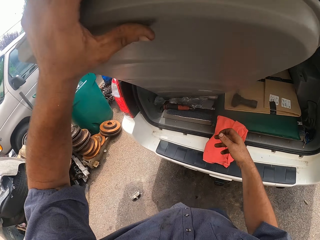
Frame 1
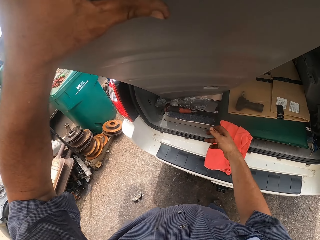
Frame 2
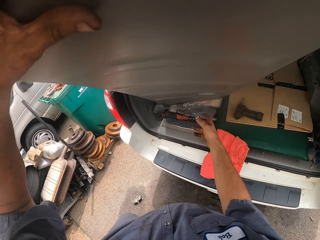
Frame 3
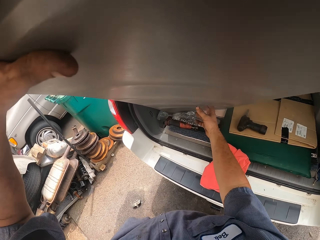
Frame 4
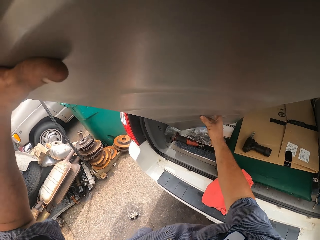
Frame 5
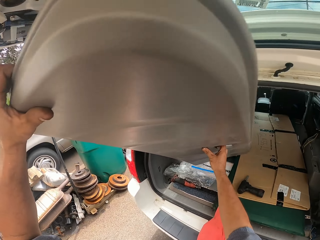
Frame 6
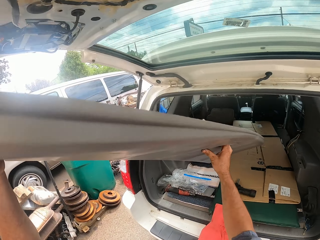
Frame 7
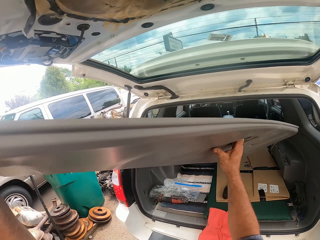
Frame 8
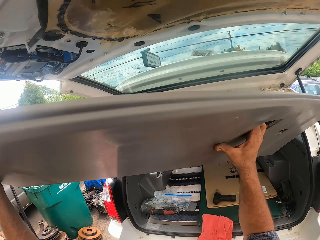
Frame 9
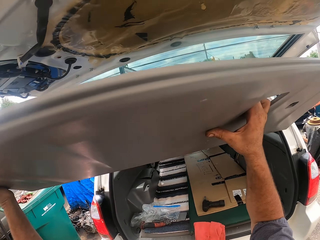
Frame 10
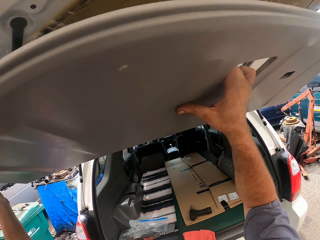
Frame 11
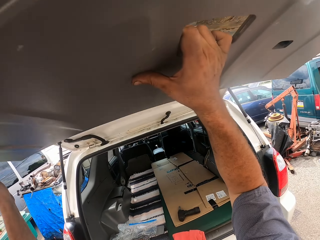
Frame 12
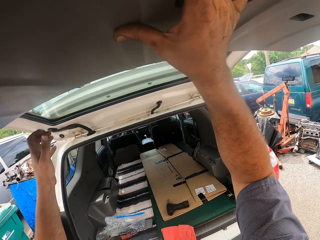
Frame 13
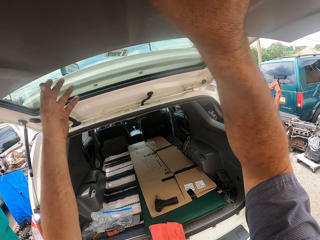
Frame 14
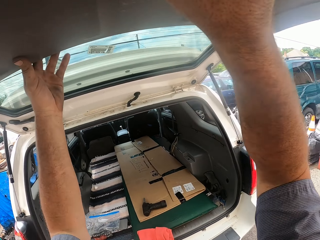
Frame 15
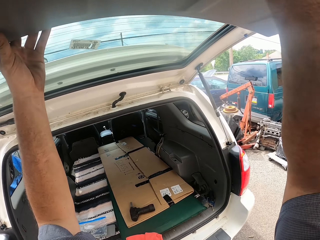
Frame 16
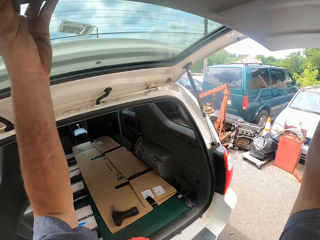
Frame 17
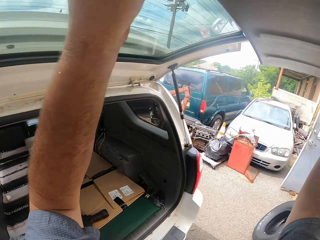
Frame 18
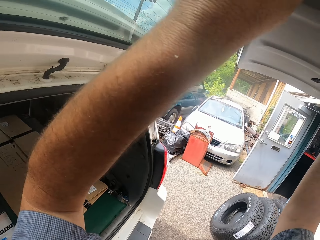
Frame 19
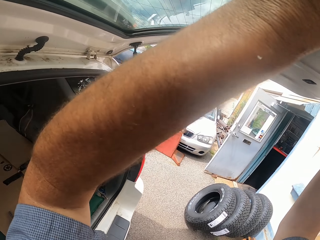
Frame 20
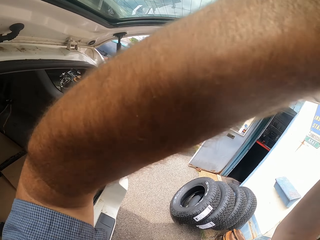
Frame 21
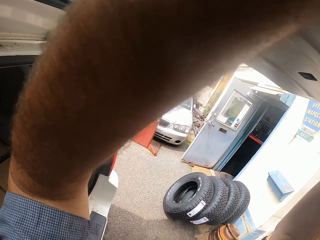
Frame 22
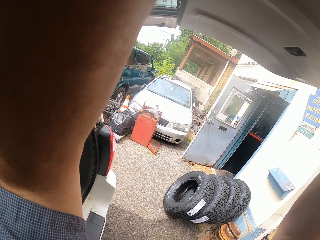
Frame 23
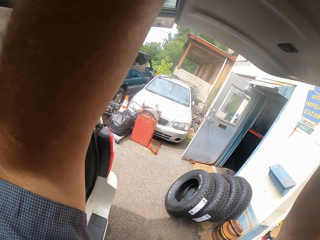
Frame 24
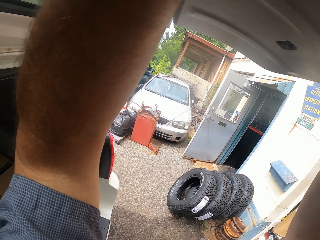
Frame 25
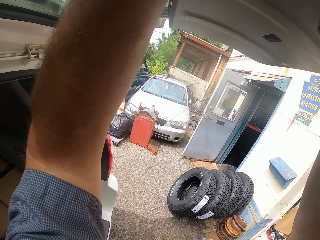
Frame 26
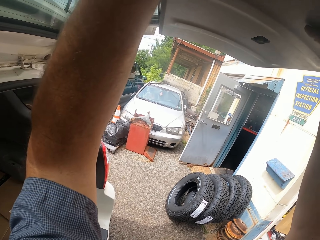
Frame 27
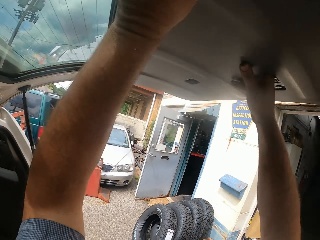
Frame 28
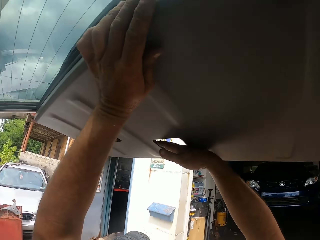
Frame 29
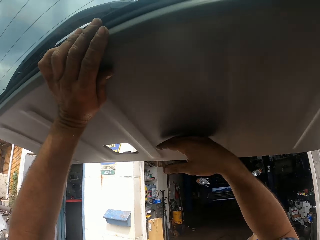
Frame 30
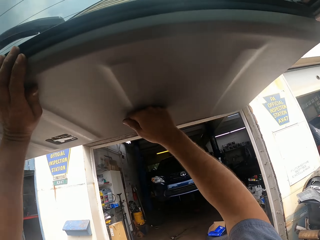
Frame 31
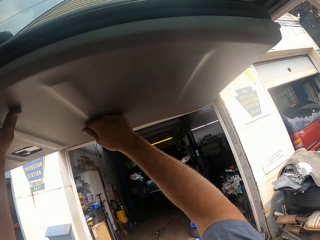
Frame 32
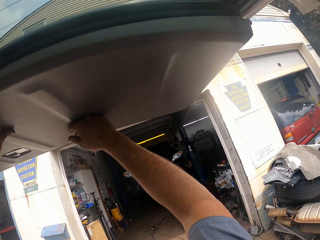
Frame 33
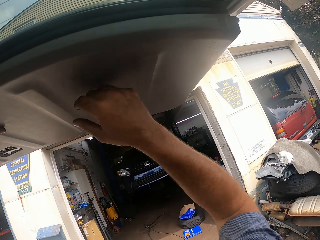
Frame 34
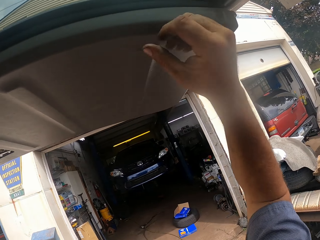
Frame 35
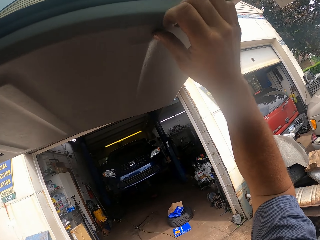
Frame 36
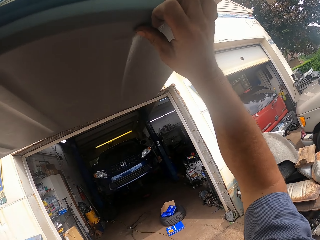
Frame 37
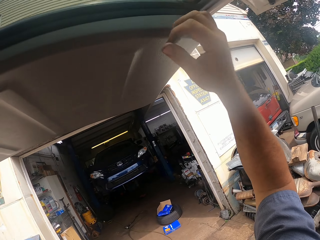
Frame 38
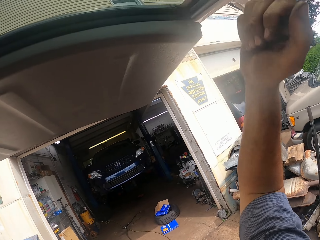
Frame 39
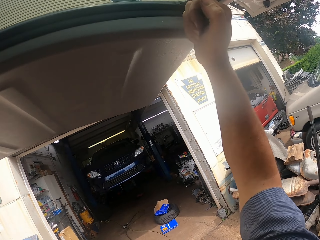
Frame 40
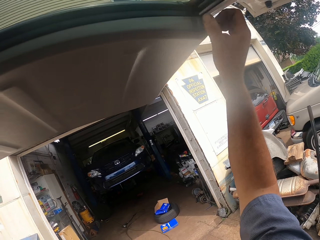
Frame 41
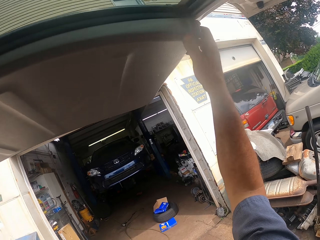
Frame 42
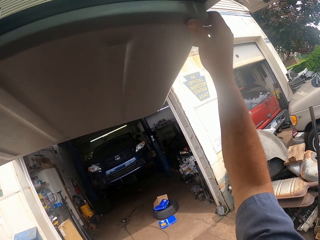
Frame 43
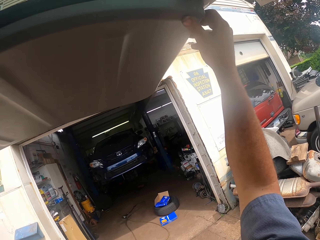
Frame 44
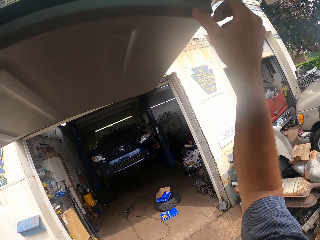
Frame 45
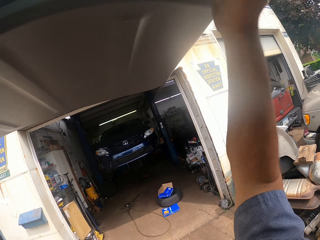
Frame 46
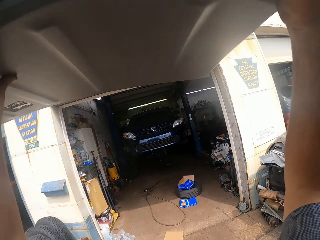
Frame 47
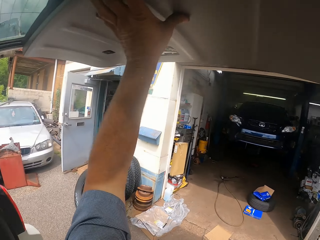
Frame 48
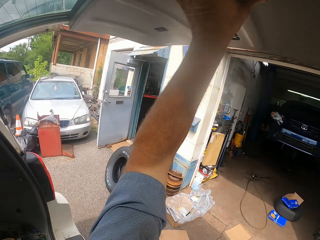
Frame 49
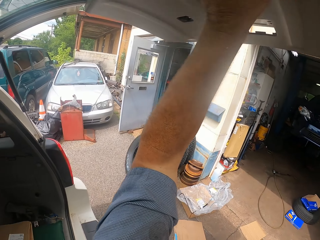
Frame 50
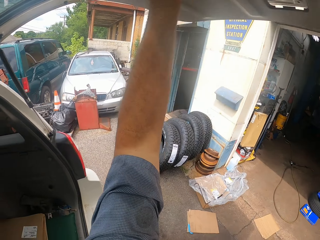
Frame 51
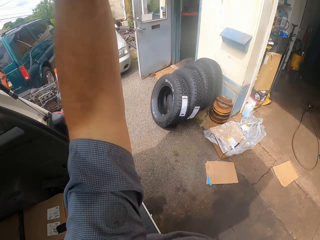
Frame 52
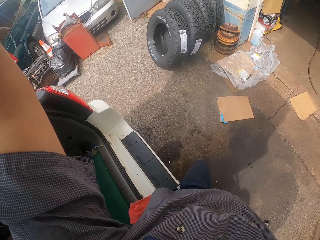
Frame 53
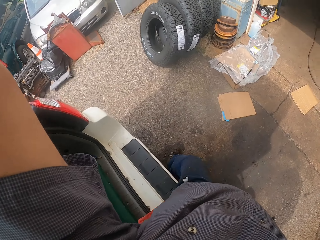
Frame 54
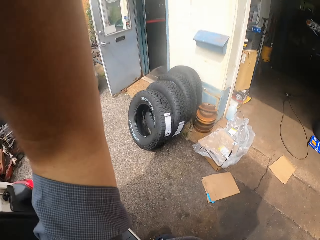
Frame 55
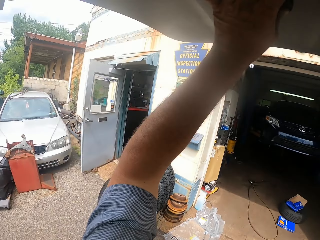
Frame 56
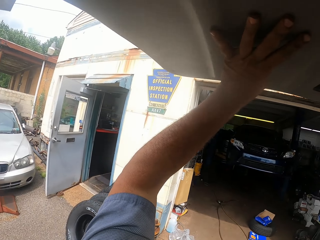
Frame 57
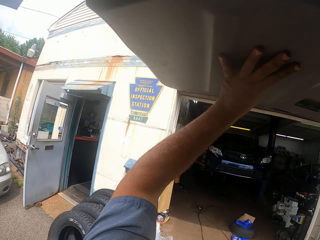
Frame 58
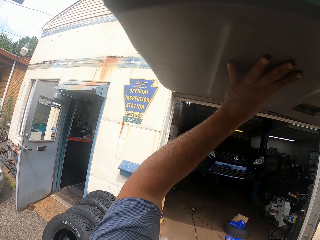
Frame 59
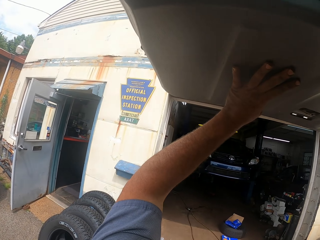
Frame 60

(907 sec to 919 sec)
The camera wearer holds something with both hands. They fix the cover on the door. They lift something with one hand. They touch something with one hand. They fix something on the car boot door. They hold something with one hand.

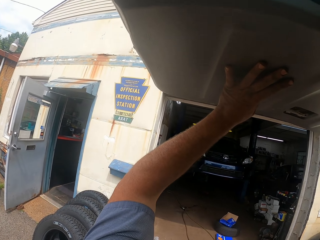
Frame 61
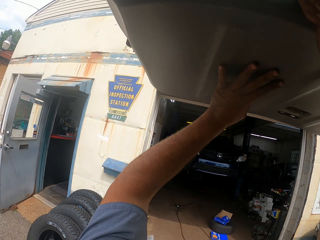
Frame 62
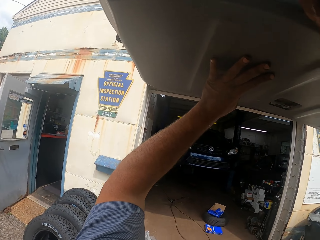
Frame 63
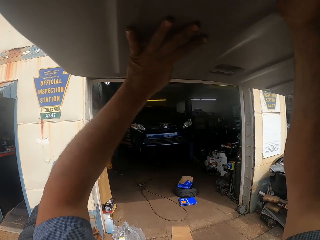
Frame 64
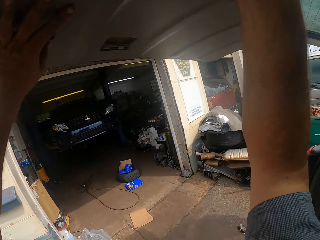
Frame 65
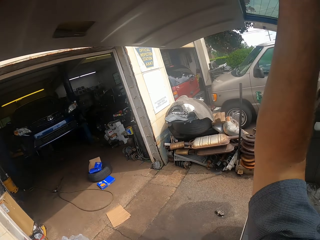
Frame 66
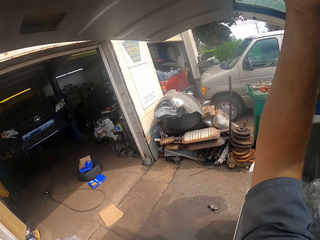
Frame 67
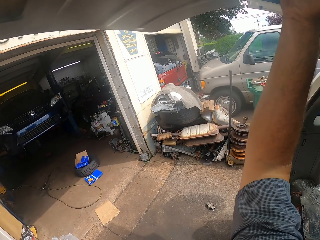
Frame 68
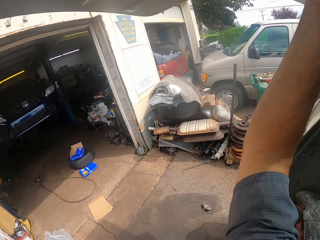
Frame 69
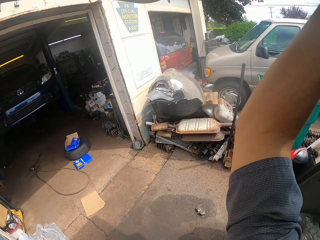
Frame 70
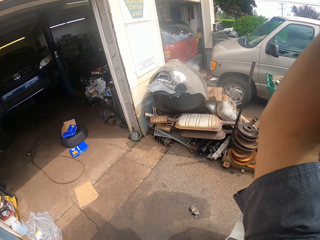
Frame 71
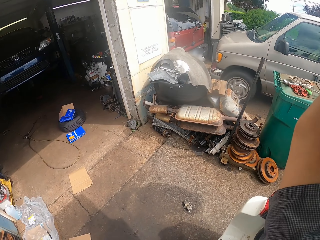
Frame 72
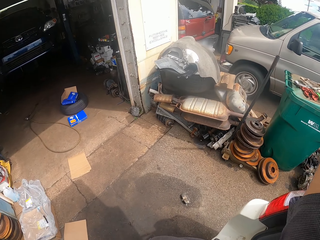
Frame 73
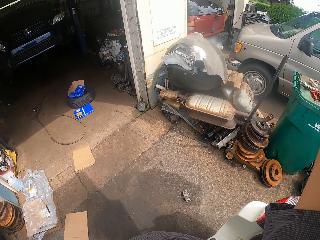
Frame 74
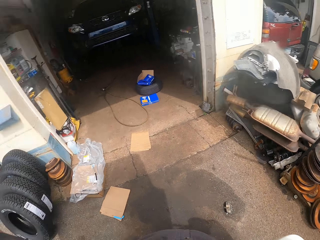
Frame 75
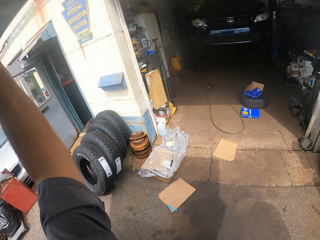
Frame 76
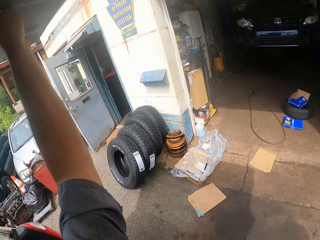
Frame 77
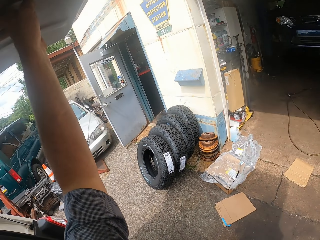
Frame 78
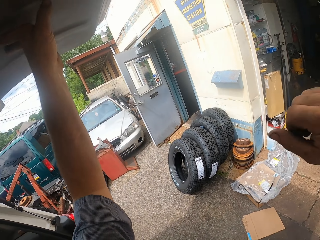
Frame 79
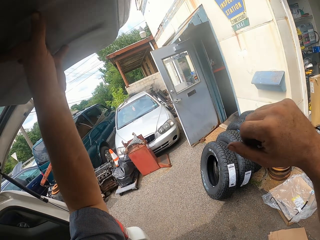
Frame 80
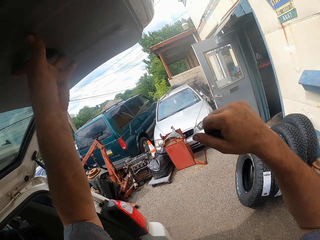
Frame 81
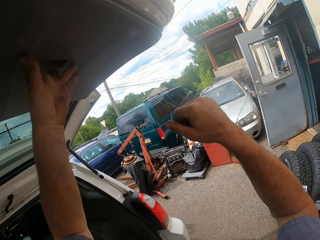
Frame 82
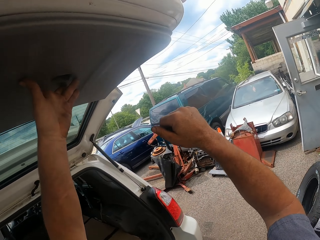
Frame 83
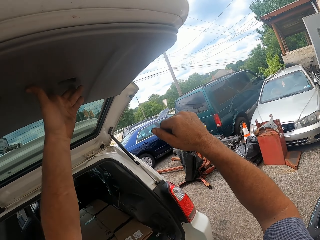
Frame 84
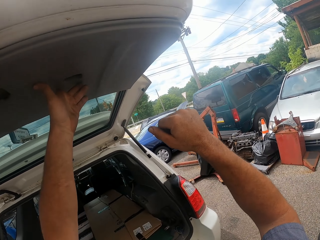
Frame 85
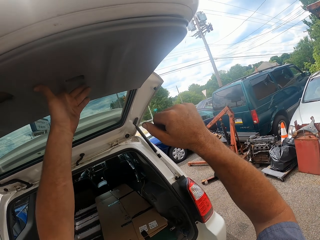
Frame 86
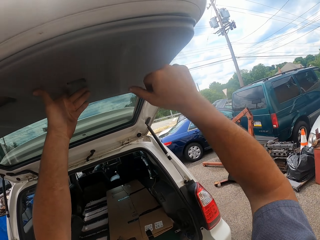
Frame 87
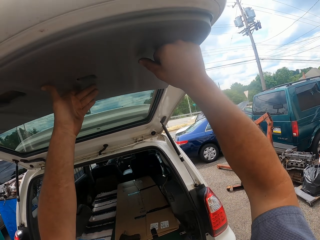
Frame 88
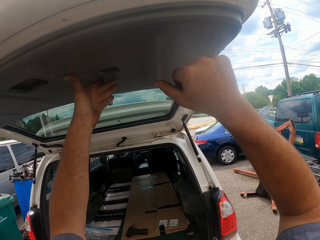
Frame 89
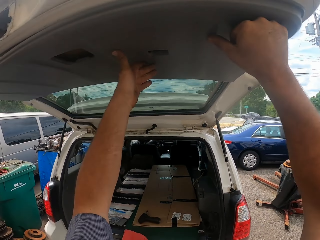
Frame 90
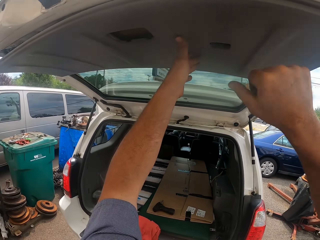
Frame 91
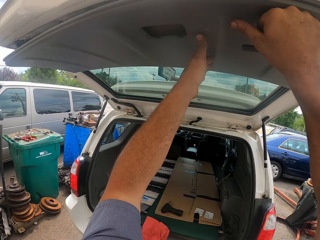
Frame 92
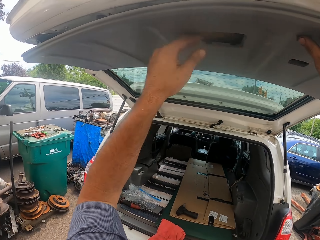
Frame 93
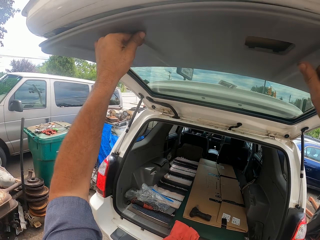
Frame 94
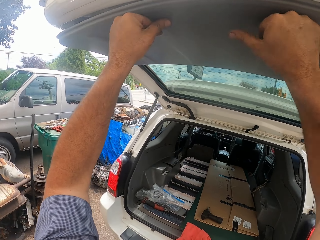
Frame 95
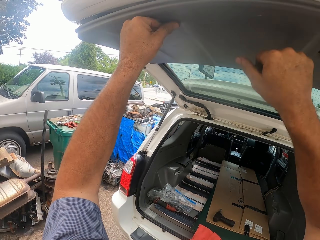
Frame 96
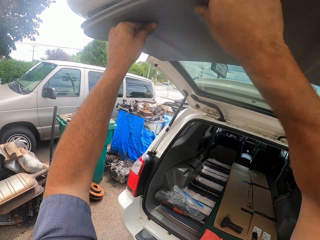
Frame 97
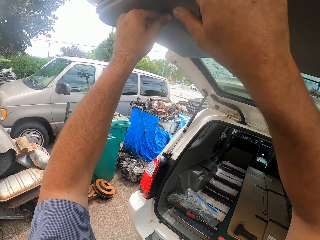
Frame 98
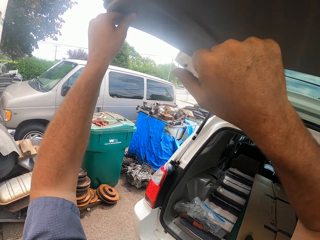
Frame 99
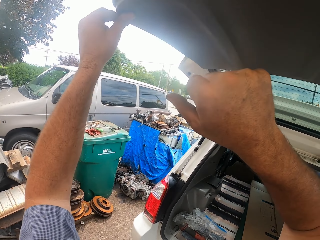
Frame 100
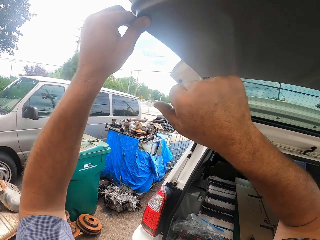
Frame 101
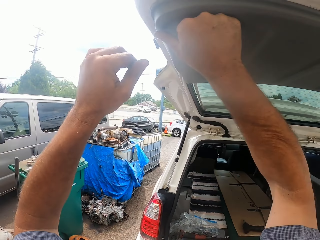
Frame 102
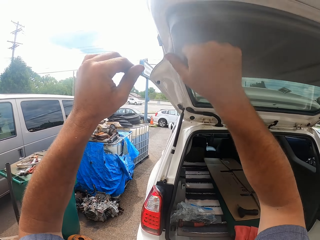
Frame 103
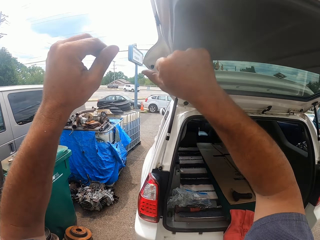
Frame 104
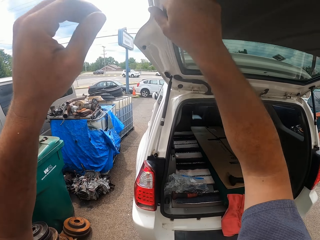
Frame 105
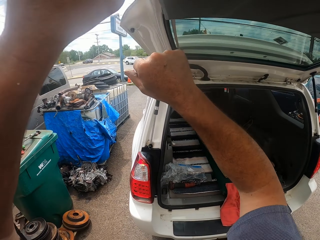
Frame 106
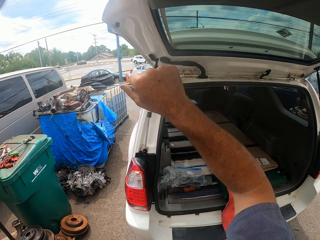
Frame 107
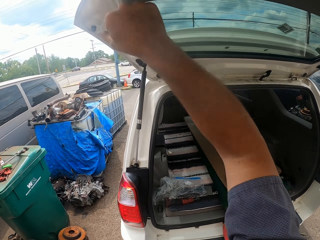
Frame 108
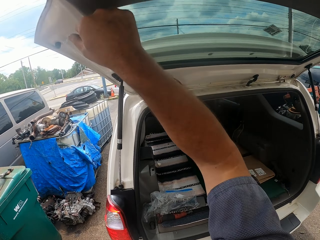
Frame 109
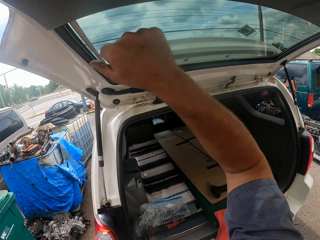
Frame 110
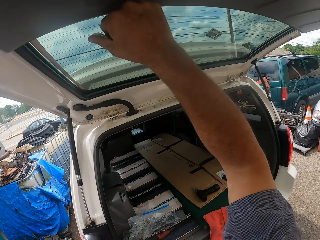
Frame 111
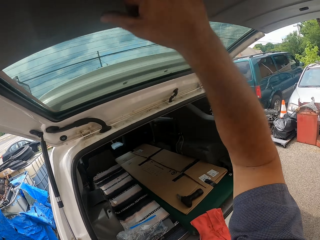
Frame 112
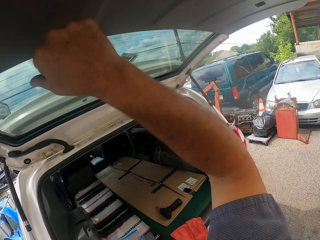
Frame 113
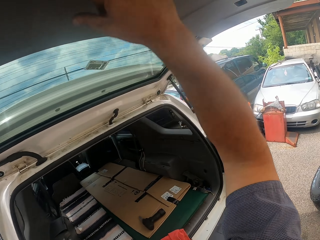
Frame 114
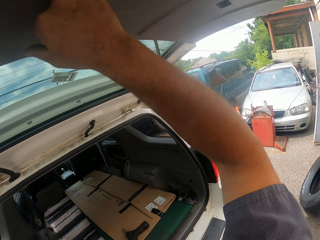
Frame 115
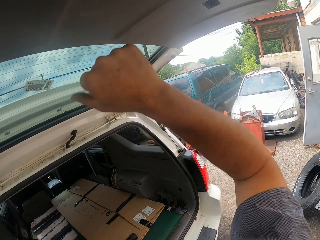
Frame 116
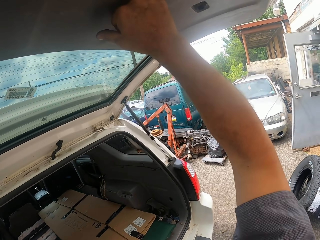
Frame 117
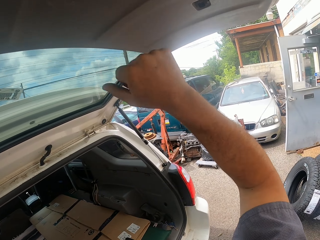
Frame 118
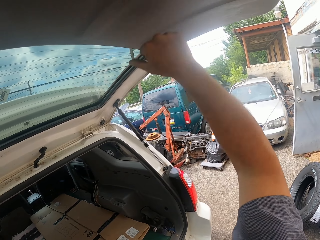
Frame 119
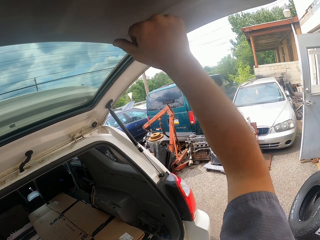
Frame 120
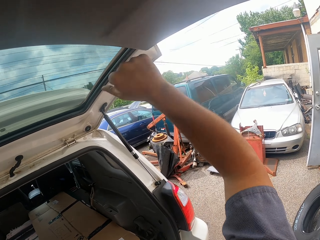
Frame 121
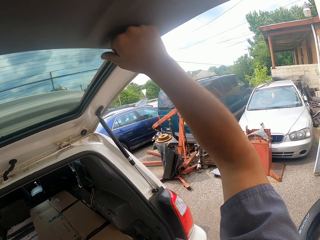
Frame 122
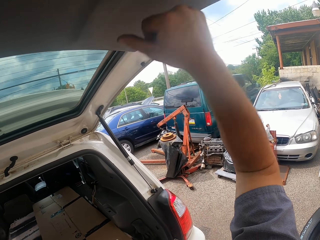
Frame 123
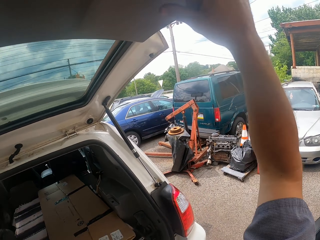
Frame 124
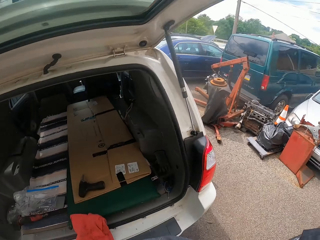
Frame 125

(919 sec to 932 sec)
The camera wearer feels something with one hand. They hit something with the right hand repeatedly.
